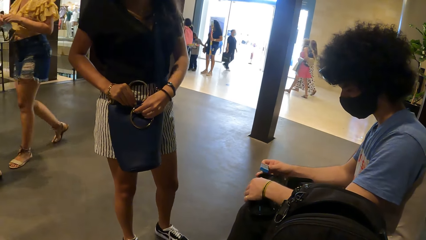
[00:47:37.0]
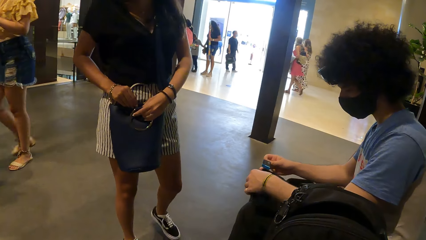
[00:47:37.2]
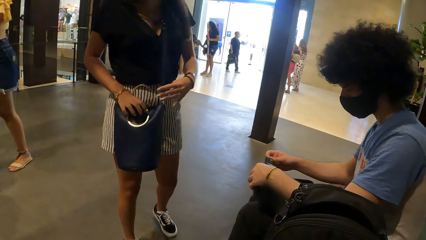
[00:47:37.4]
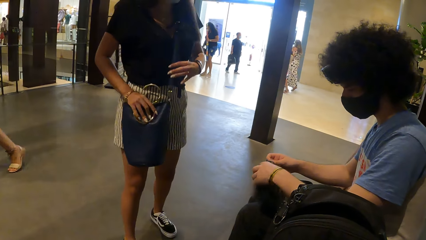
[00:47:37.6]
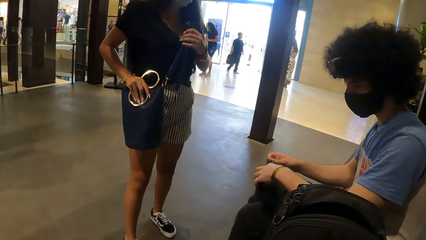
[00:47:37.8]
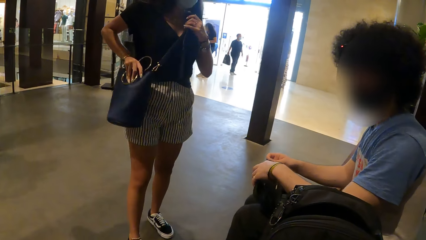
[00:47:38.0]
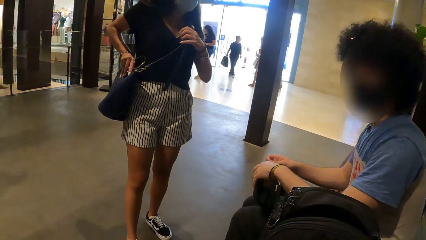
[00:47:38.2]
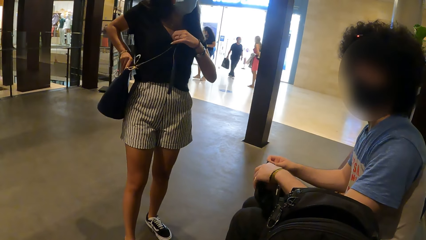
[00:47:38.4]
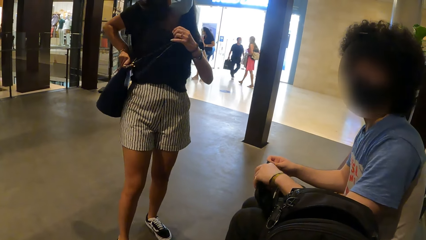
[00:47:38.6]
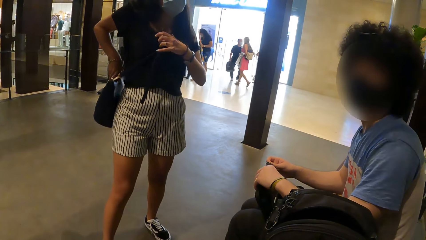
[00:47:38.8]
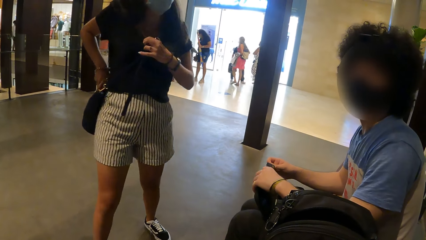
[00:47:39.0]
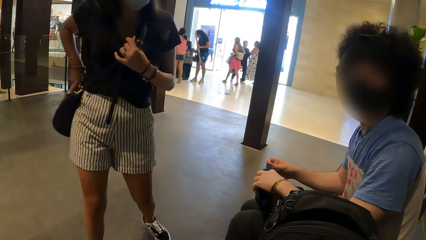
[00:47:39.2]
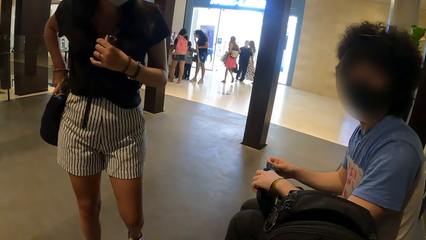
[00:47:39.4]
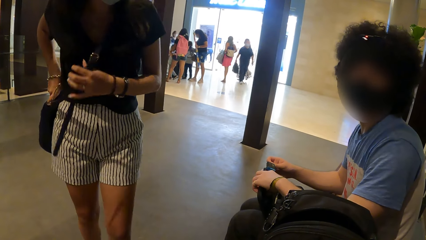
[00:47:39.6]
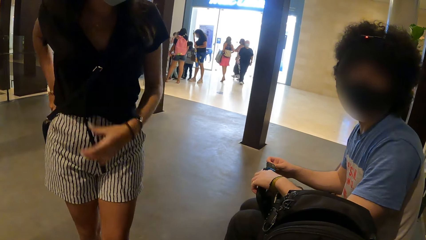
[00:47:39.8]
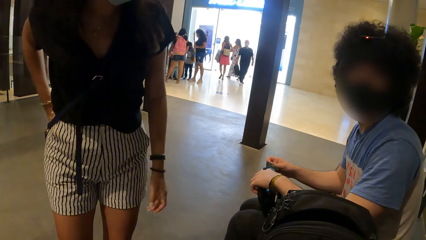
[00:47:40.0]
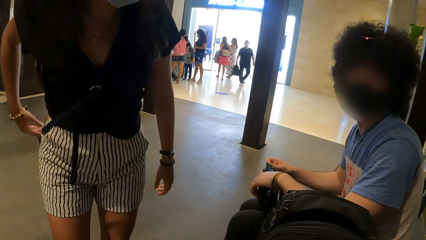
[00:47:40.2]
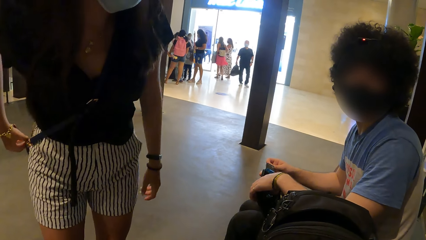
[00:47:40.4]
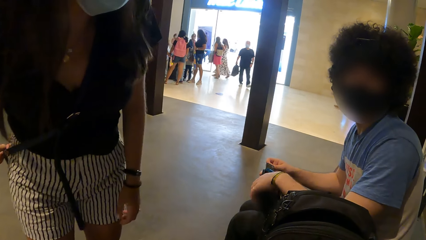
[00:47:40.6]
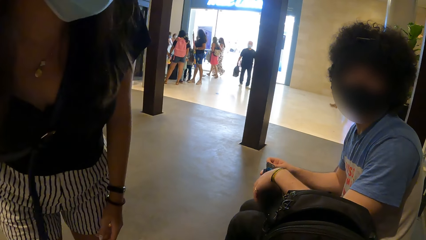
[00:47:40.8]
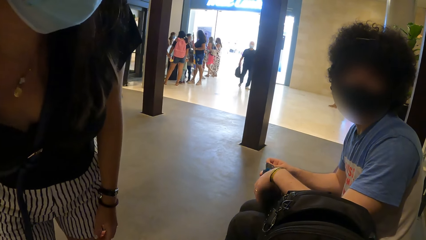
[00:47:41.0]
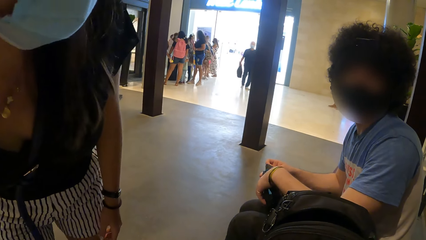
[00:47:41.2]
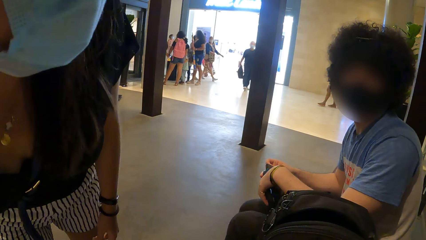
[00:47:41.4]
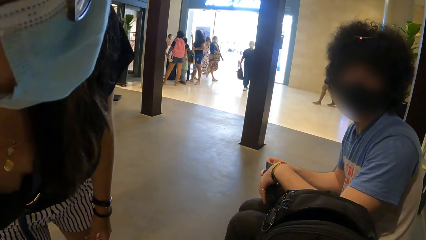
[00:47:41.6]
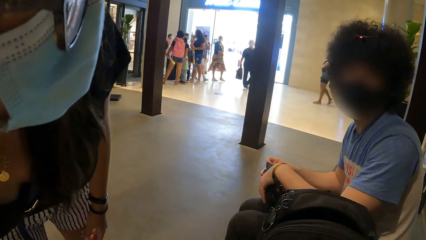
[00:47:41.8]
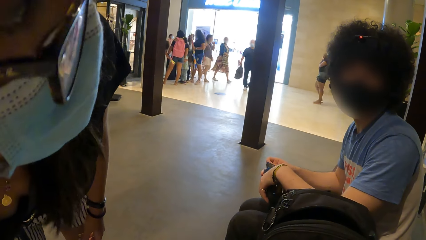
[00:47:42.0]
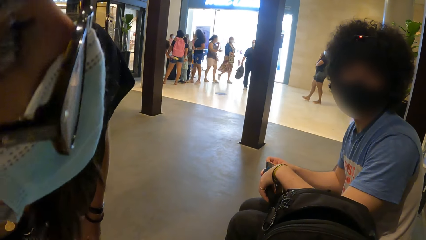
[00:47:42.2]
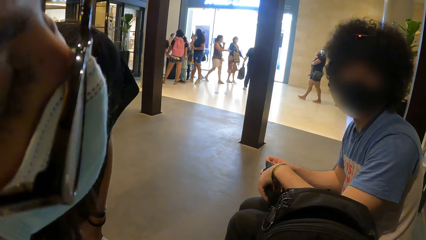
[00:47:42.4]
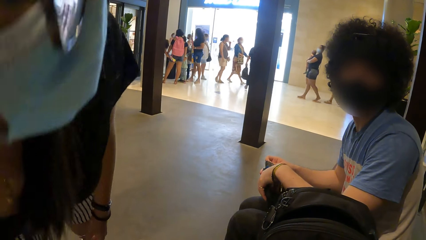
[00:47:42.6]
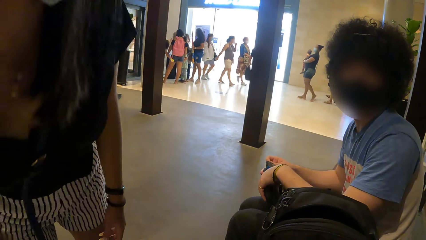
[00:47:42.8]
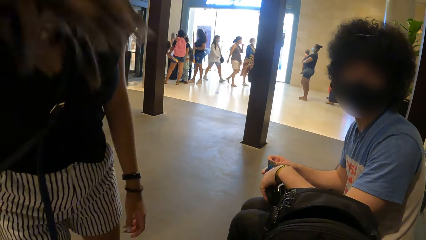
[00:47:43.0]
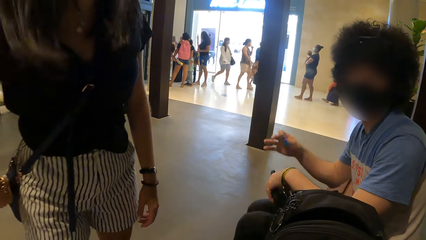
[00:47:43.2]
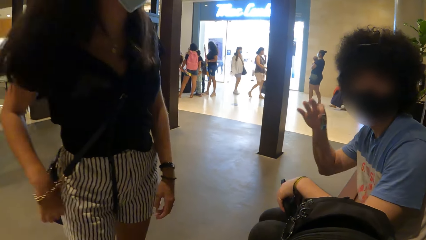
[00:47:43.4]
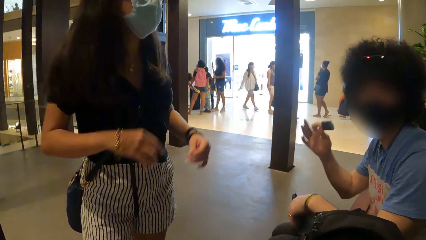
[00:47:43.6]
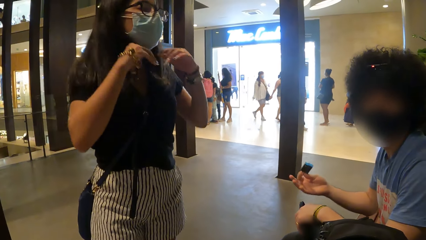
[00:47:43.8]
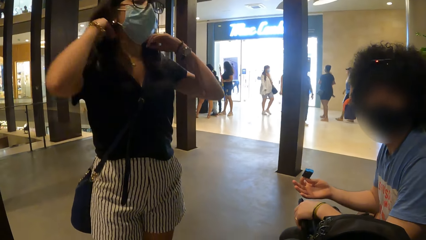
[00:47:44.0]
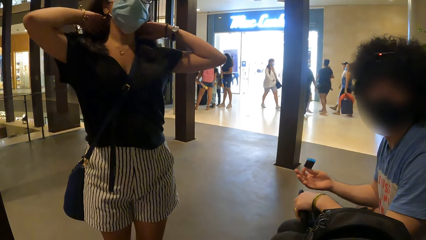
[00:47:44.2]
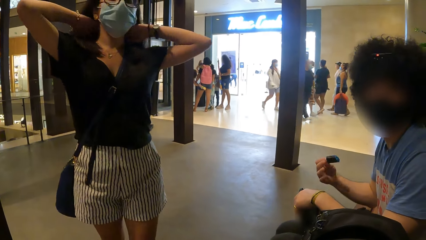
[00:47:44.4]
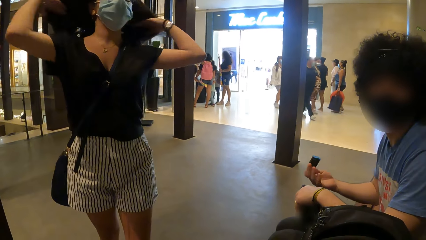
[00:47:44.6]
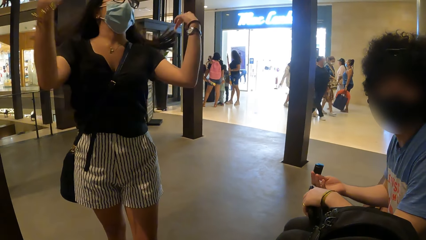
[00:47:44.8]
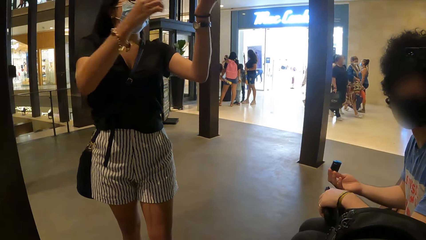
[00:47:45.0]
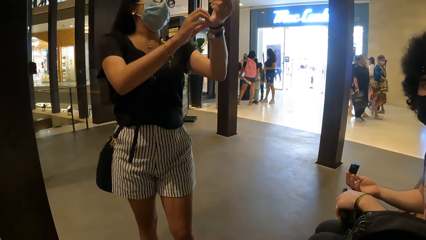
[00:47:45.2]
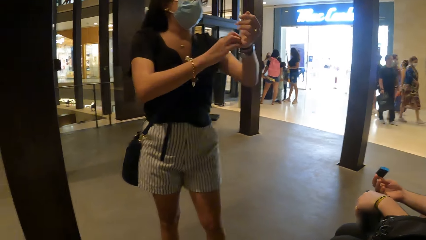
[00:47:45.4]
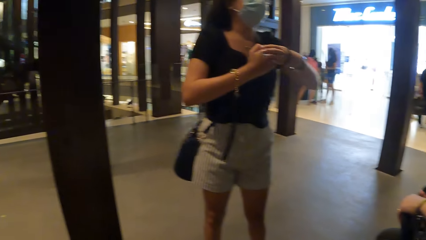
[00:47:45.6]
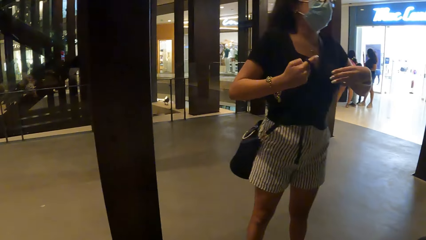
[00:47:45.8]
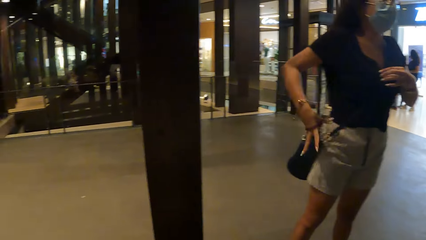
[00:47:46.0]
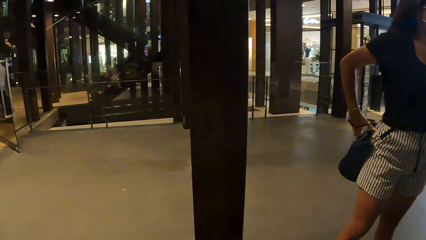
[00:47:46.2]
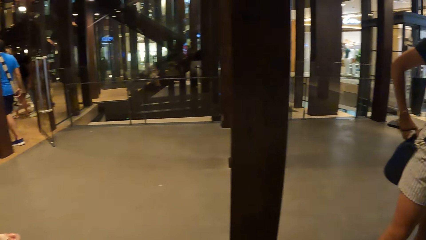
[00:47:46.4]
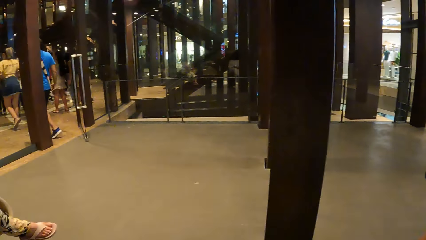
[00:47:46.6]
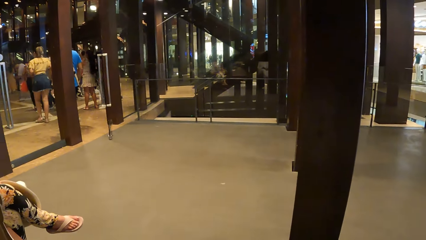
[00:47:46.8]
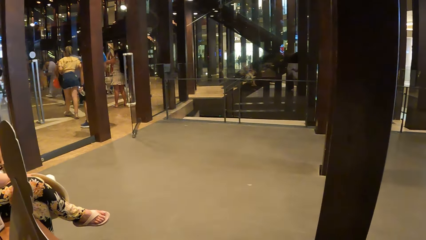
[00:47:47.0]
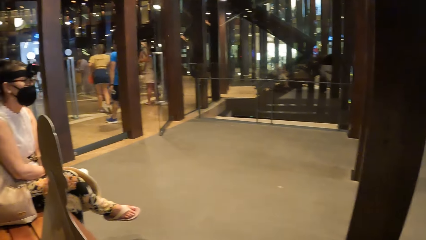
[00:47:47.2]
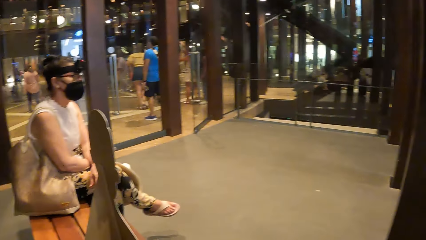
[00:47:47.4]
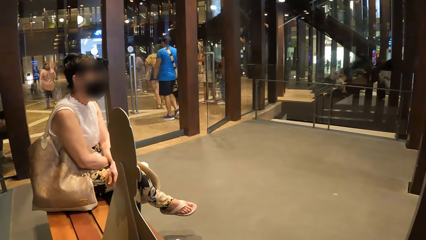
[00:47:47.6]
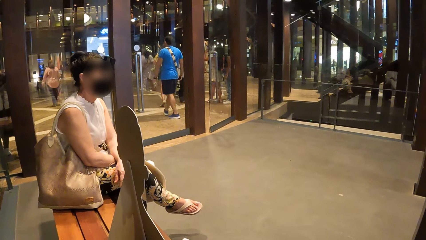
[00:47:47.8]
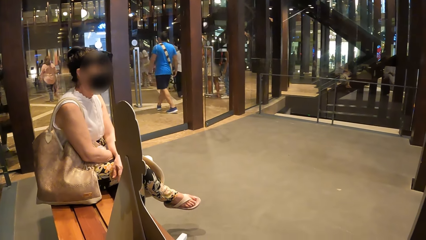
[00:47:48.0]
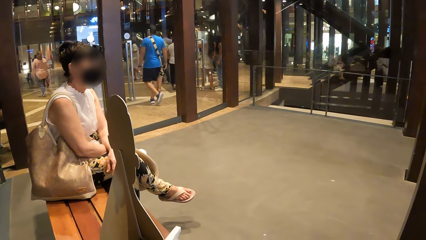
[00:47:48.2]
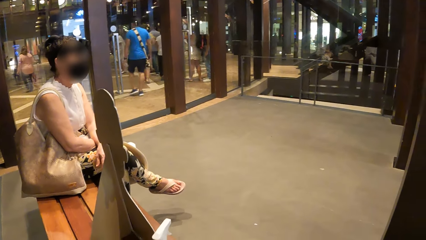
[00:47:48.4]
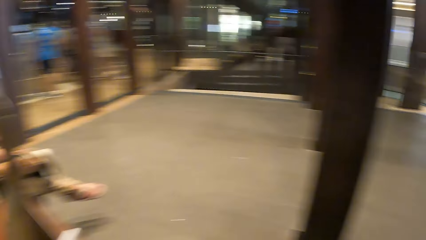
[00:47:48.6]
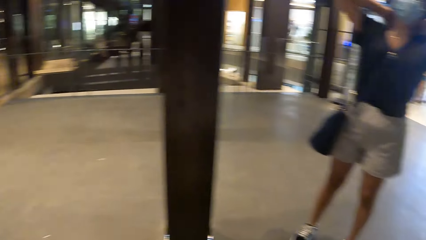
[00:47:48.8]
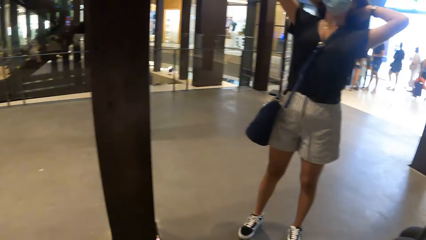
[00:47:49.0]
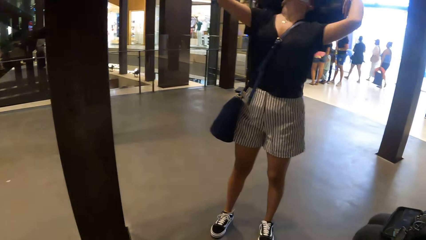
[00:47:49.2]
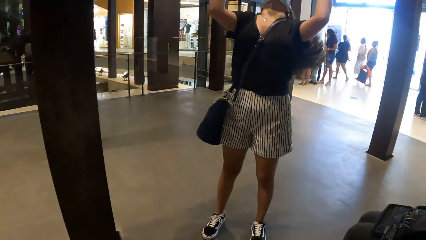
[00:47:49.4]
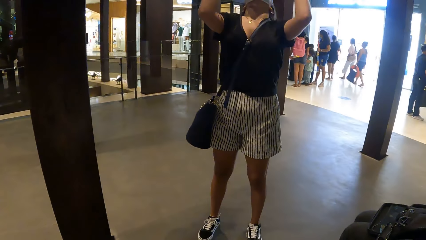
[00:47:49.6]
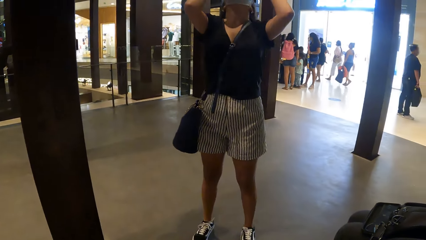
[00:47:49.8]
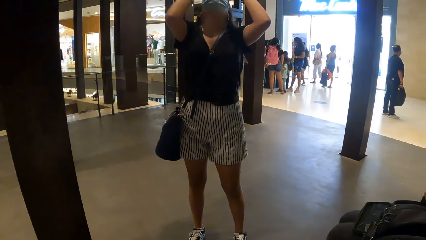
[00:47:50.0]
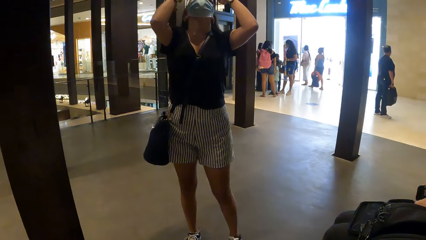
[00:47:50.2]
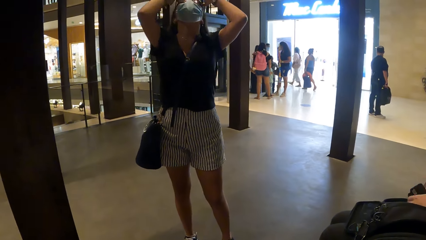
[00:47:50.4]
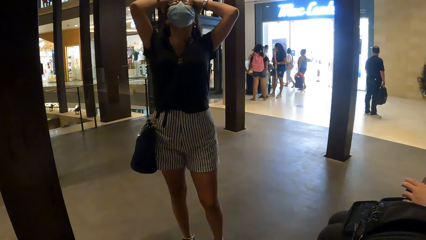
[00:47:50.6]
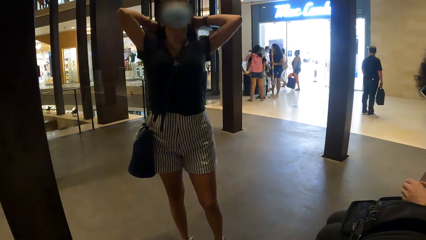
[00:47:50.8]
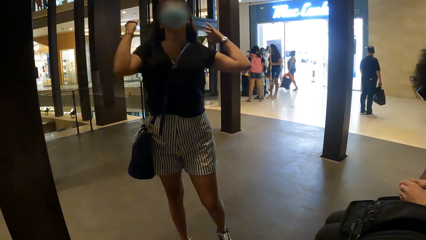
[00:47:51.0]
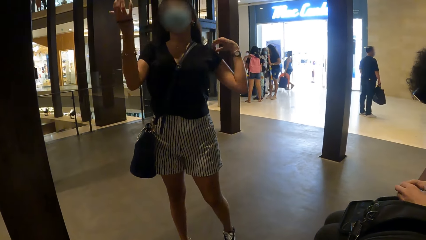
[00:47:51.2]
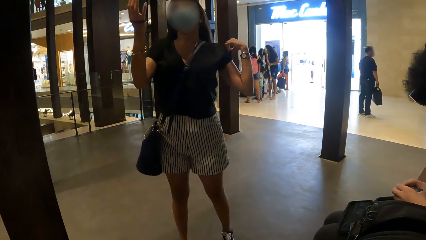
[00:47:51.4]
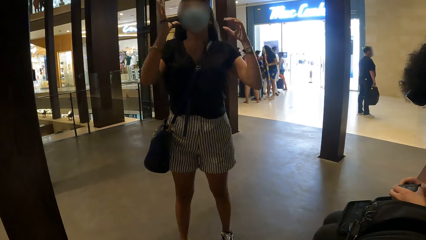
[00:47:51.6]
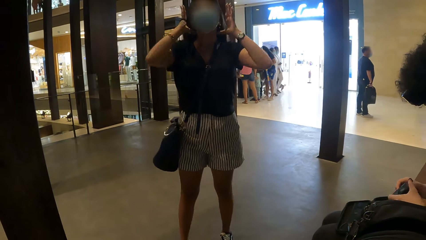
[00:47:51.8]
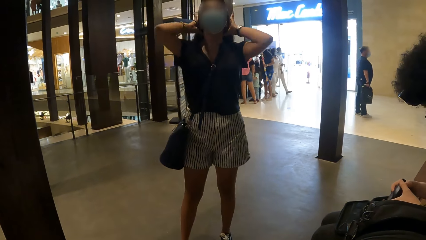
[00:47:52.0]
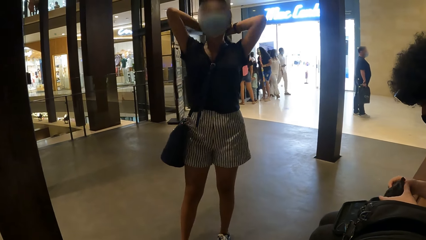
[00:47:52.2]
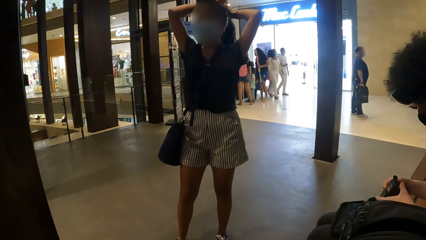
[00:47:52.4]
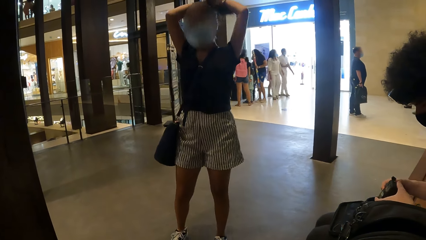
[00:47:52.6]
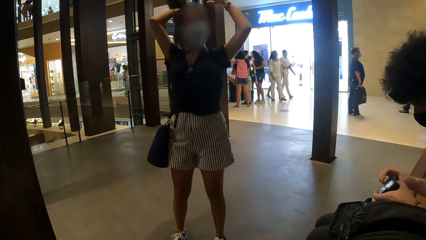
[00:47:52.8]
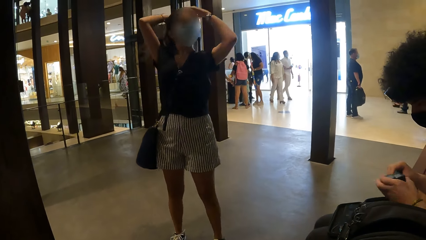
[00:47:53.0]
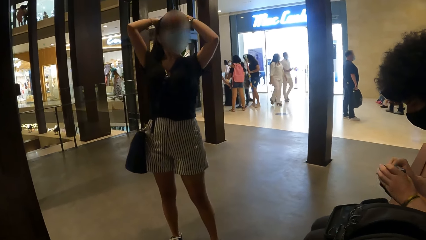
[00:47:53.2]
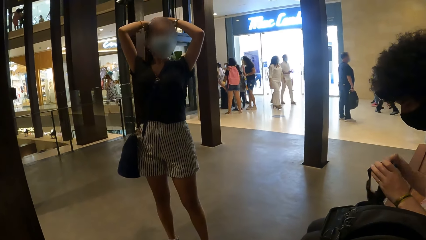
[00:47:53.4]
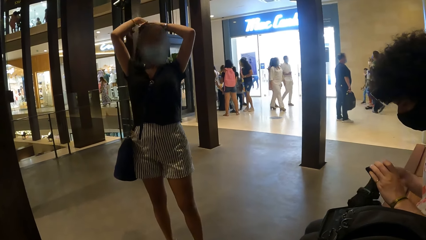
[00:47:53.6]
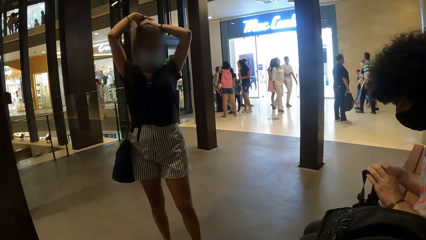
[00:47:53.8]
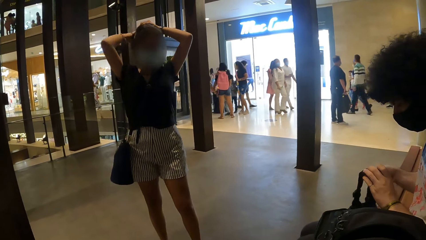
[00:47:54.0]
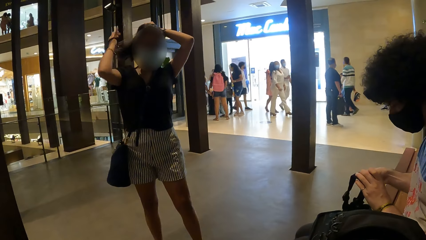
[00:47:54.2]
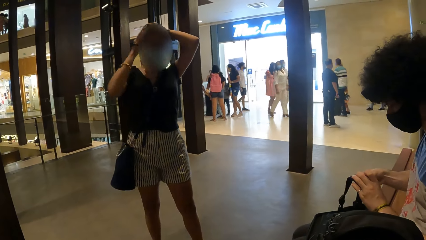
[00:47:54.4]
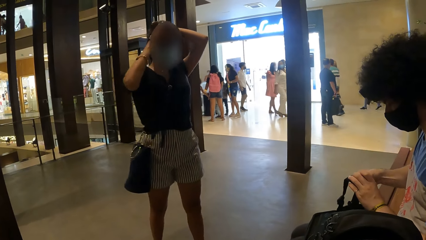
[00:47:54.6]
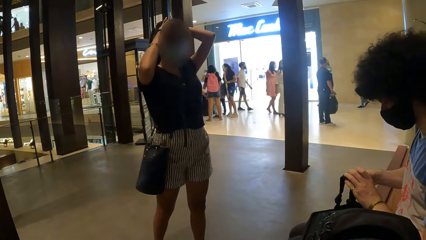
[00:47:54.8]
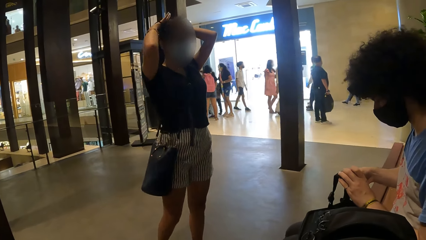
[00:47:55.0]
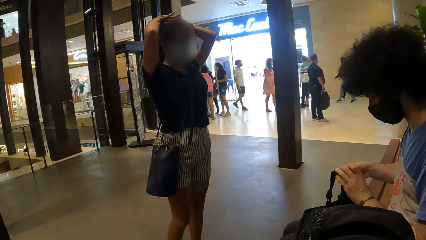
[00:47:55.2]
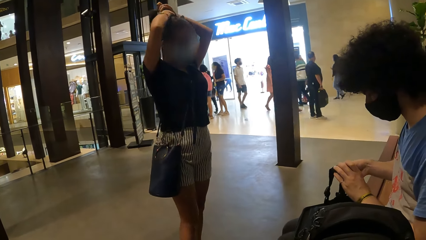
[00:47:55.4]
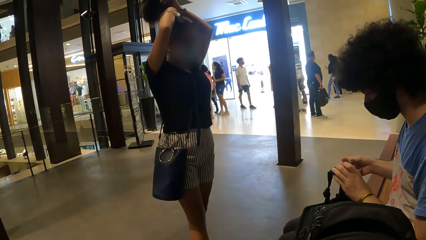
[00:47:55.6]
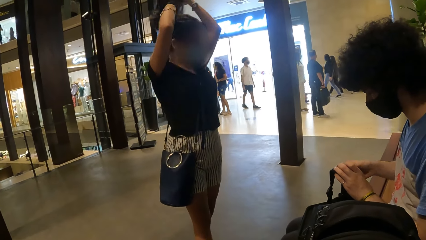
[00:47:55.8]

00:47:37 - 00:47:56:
A lady moves her bag to the back. The lady talks to the camera wearer. The lady flips her hair and removes a band from her right hand. The camera wearer looks around. The lady flips her hair and ties her hair.
